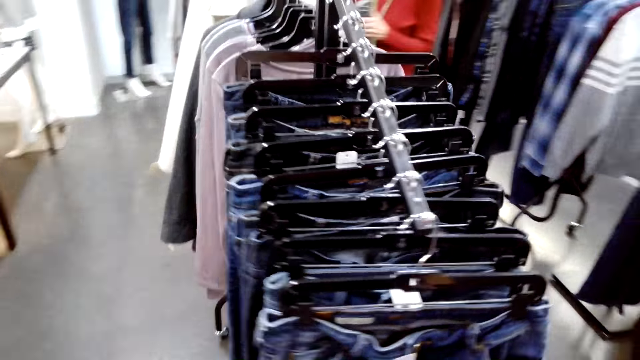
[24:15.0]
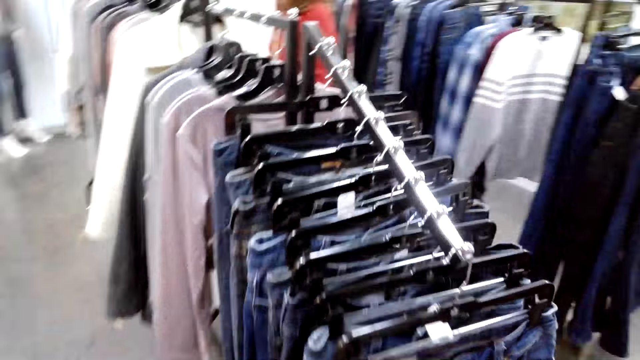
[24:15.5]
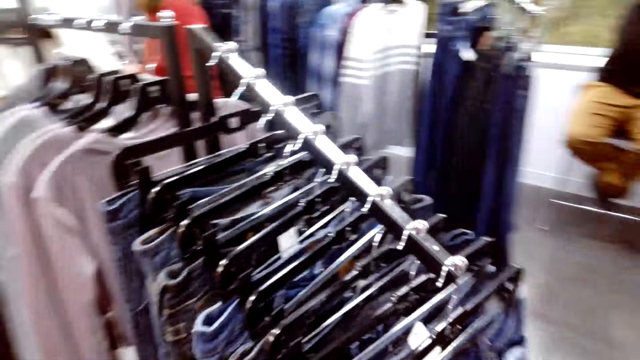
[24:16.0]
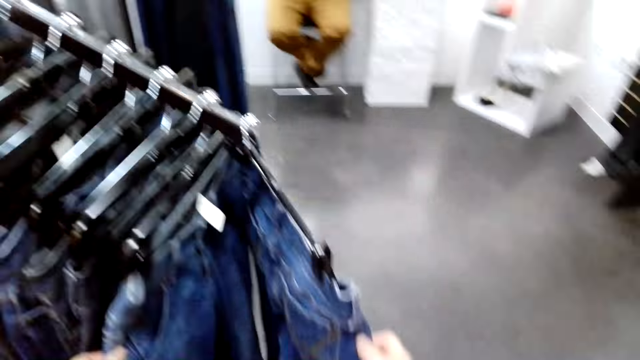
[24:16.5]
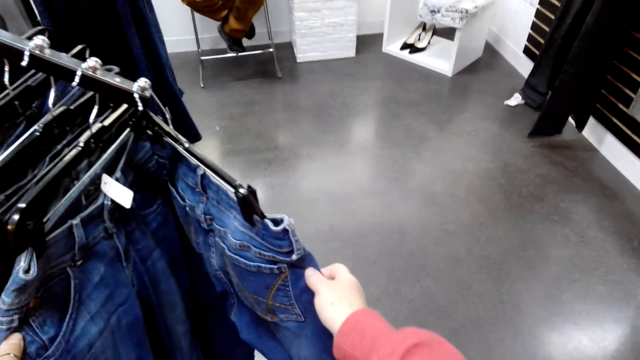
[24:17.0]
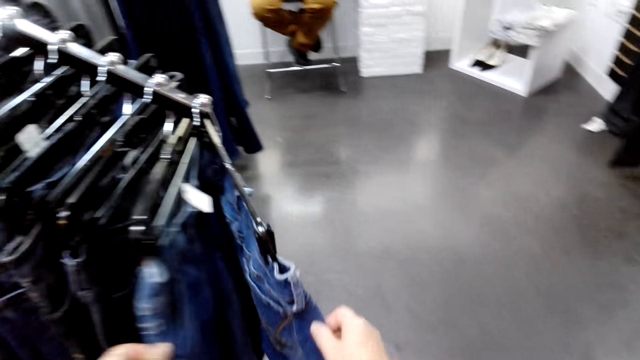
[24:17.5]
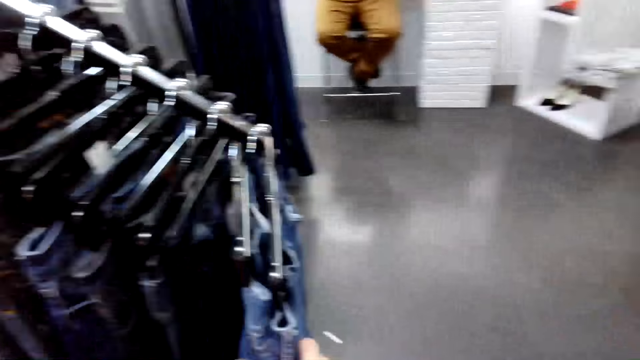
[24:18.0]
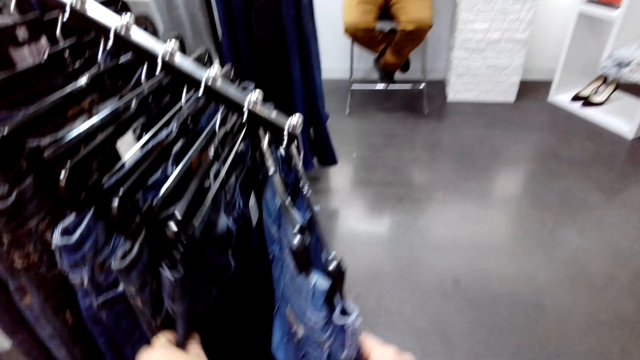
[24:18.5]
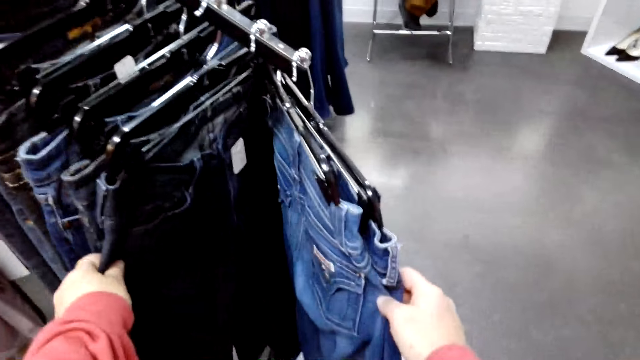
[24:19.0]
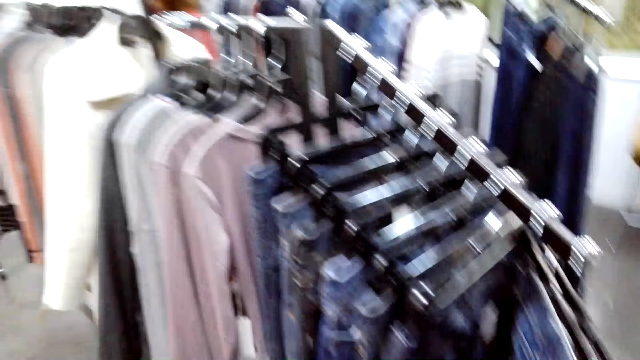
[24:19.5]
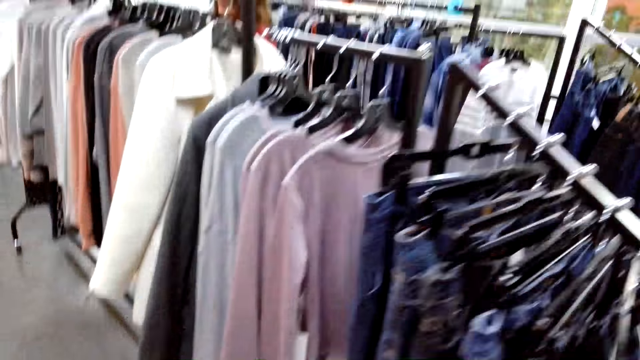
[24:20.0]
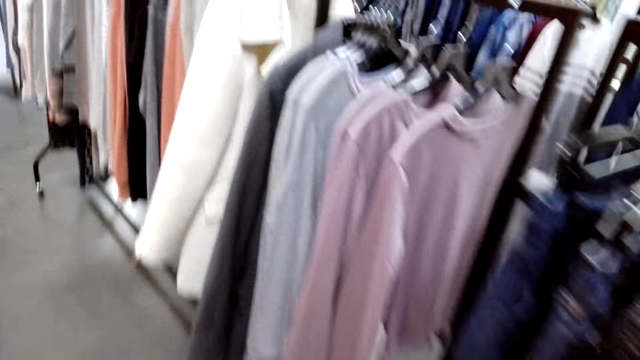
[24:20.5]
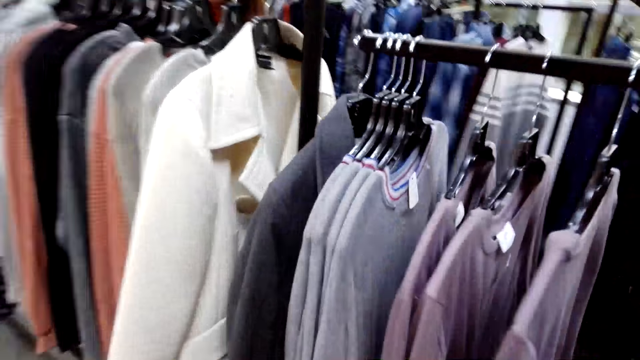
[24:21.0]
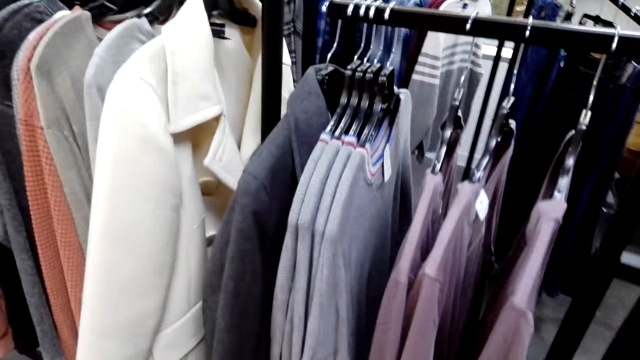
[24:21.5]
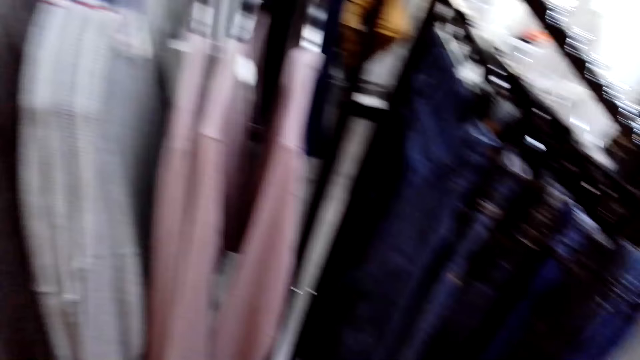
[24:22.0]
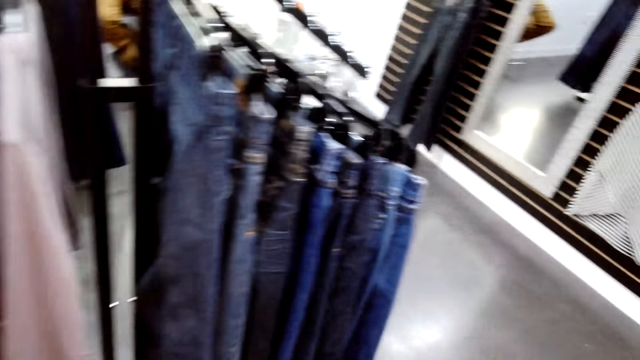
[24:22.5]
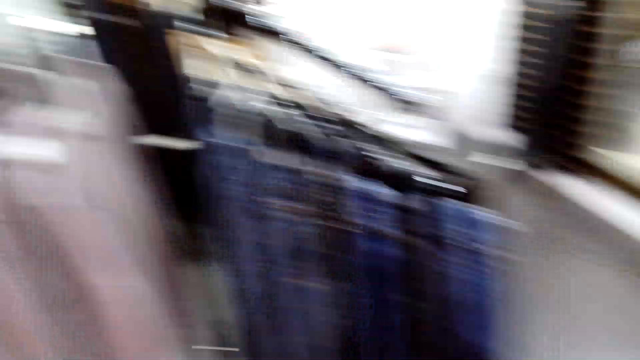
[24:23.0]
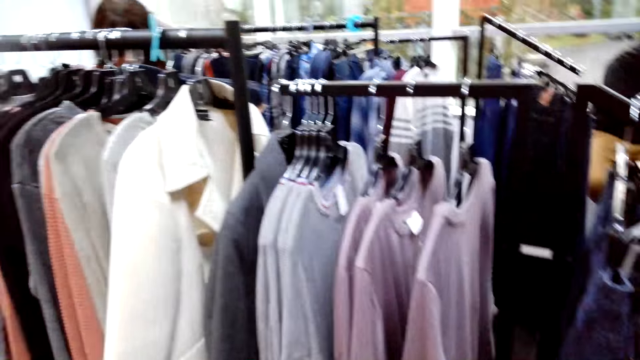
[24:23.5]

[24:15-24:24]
The camera wearer moves around the shop and checks out the clothes. They hold a cloth with the right hand. They check the clothes on the handrail and move around the shop.

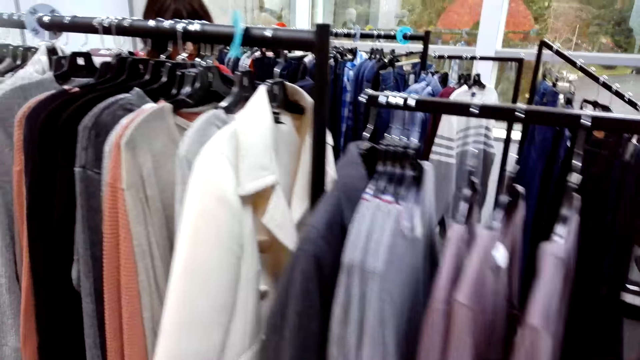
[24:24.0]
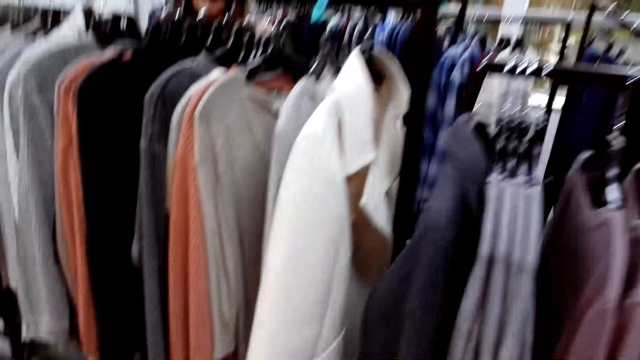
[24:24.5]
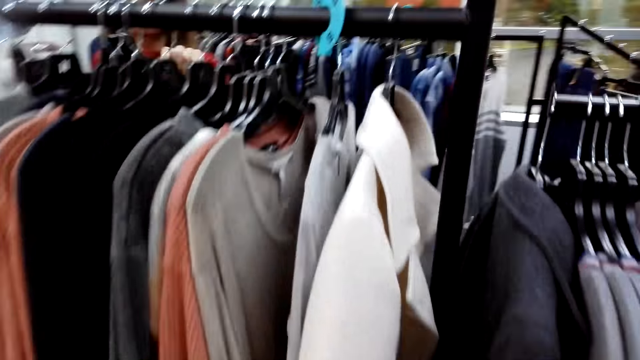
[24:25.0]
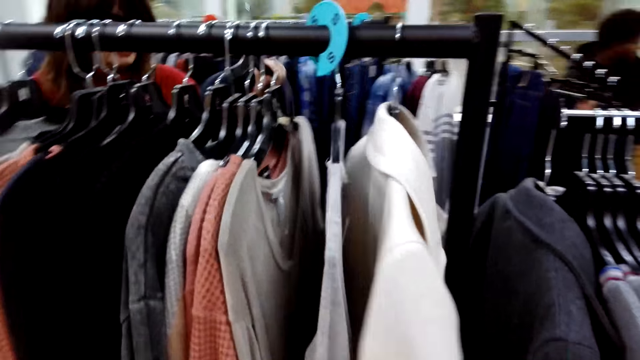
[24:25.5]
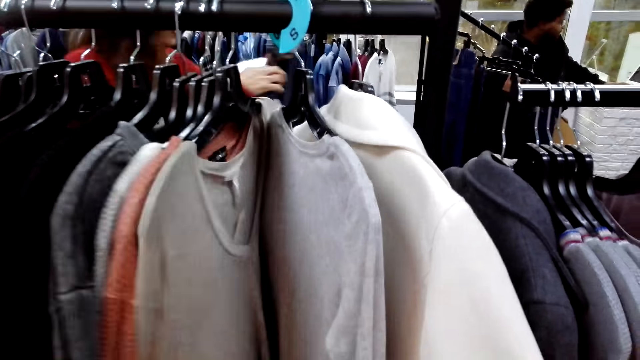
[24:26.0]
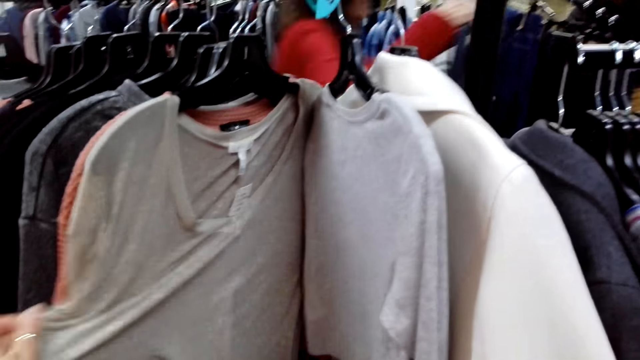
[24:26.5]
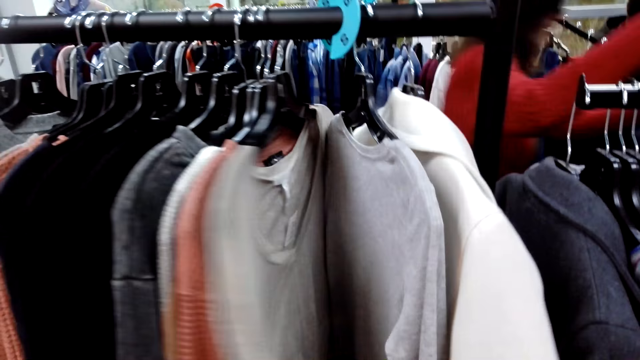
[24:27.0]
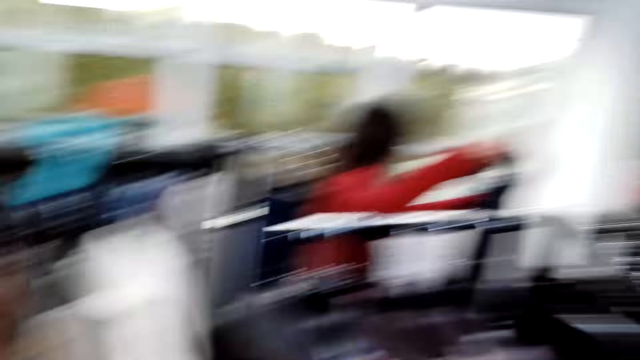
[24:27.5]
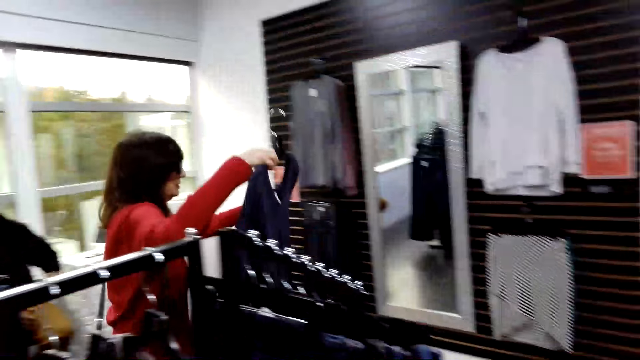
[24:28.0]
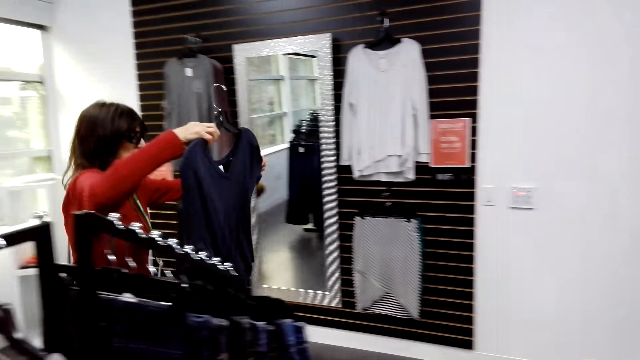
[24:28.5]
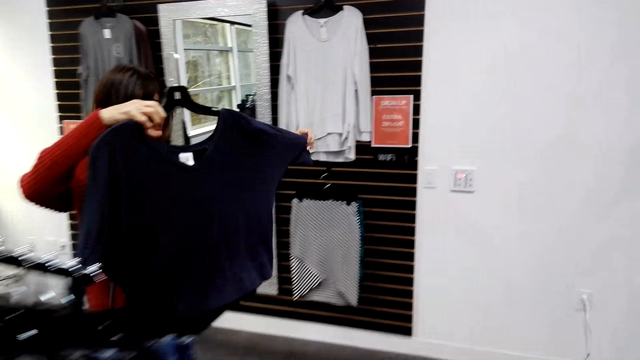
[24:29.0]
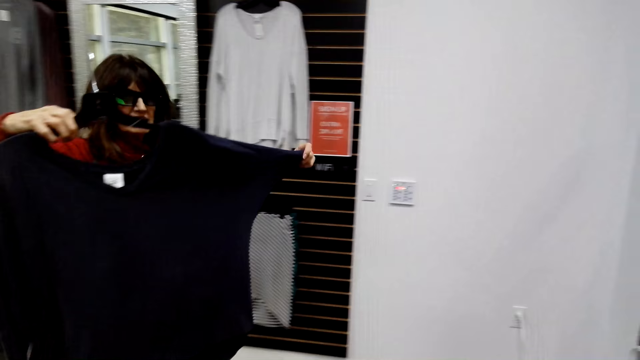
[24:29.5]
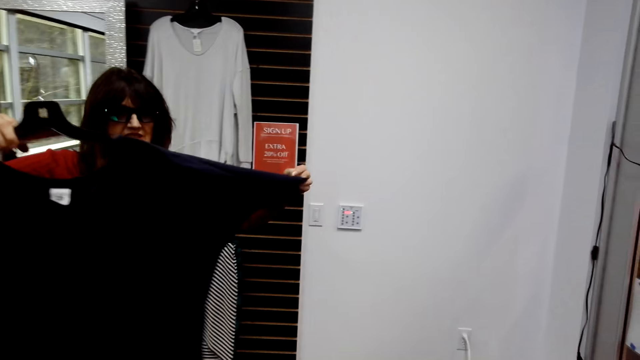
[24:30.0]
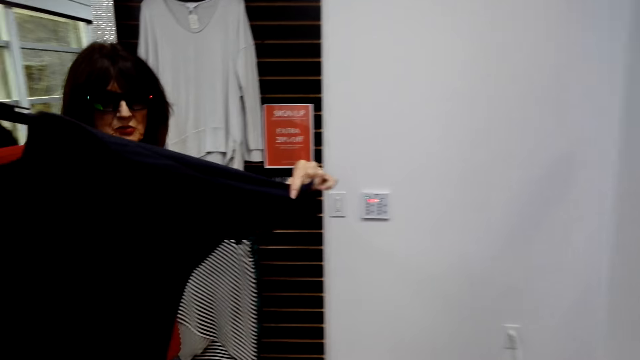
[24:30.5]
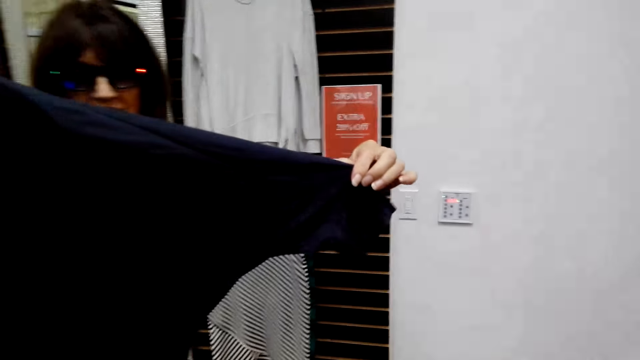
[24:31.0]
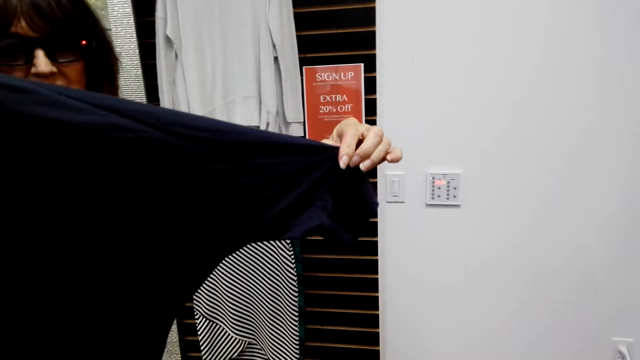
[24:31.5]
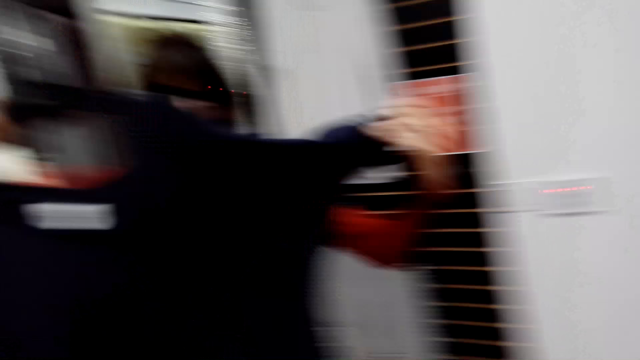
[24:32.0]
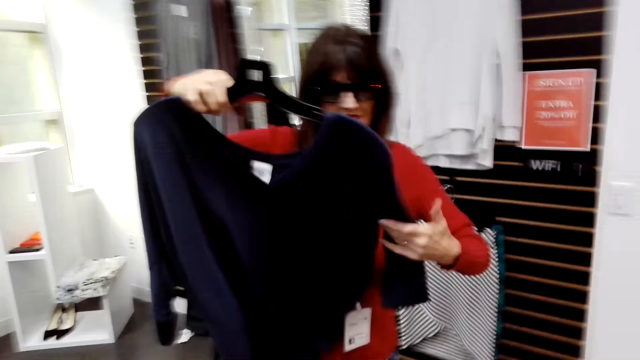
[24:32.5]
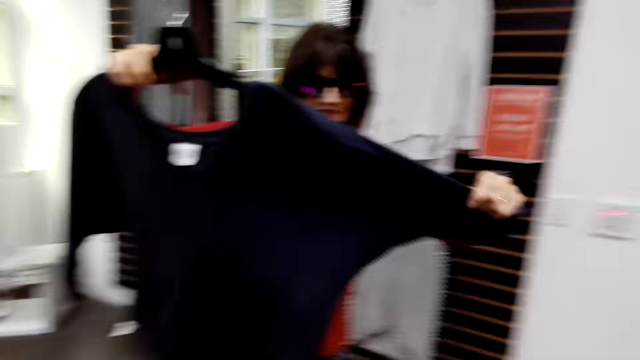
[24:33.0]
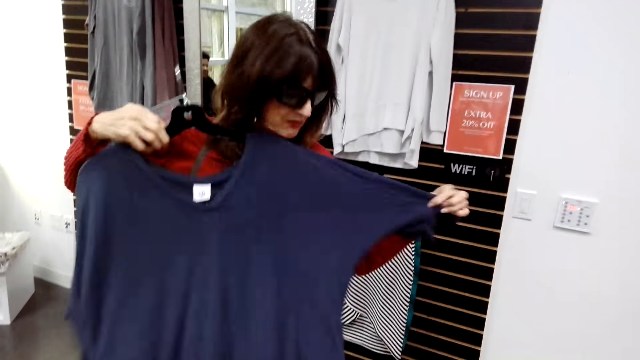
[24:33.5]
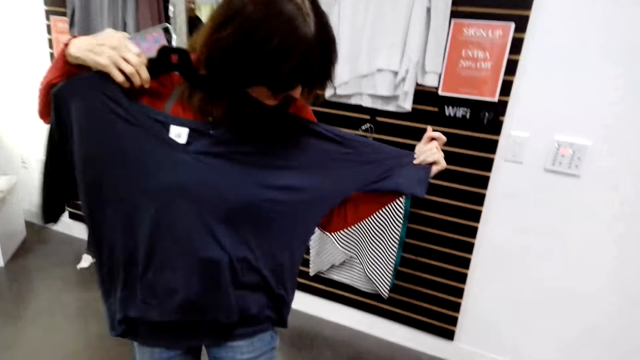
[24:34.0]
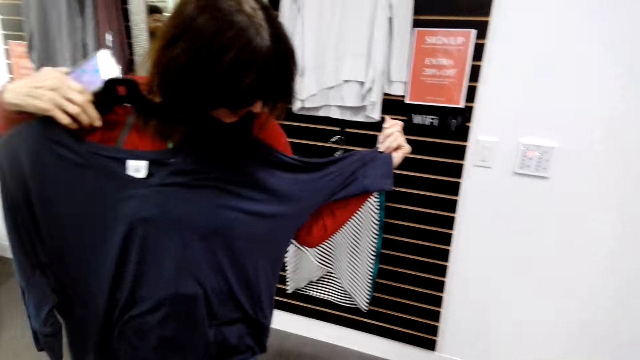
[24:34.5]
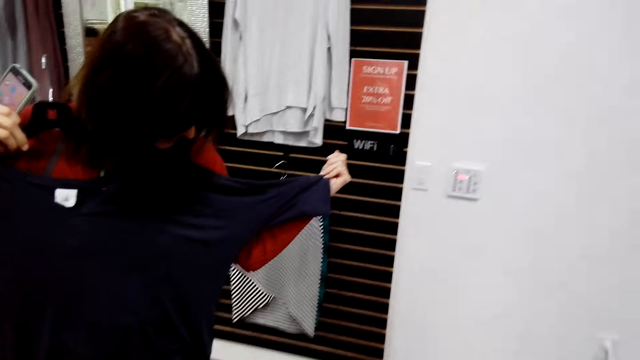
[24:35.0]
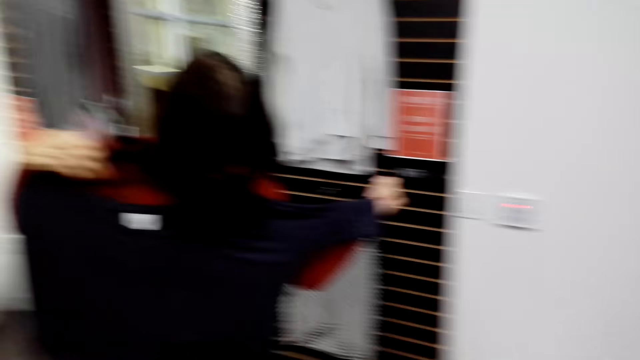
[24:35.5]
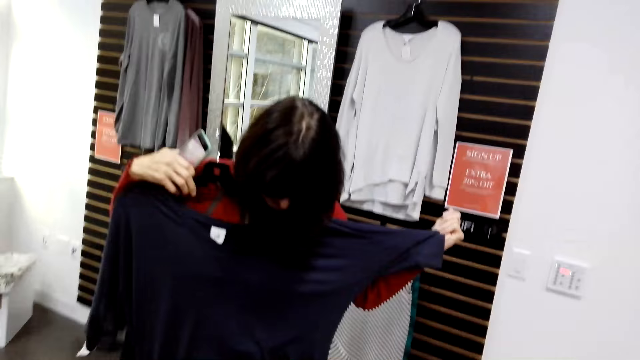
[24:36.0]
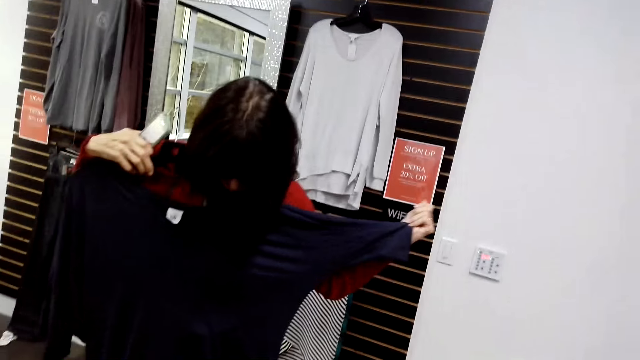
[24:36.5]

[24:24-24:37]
A woman picks a cloth from the handrail. She holds the cloth with both hands, shows the cloth to the camera wearer, and checks the cloth.
